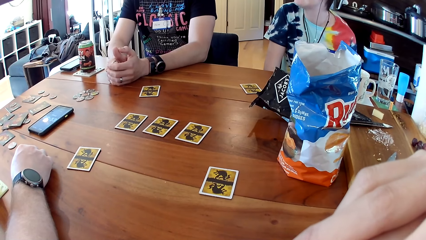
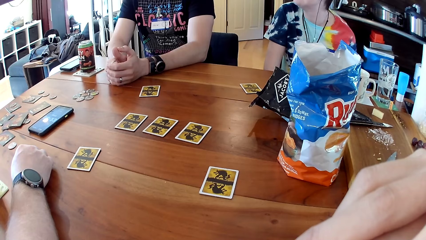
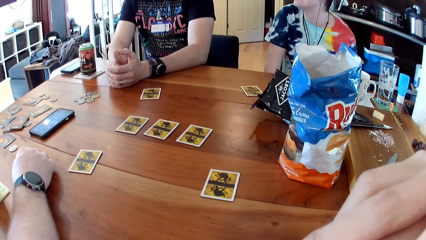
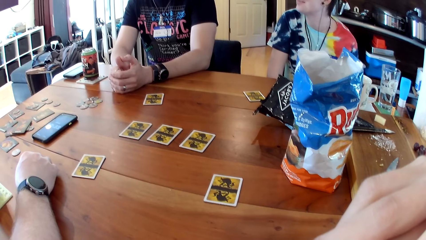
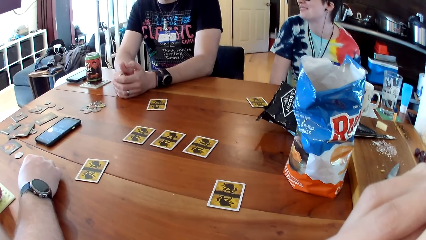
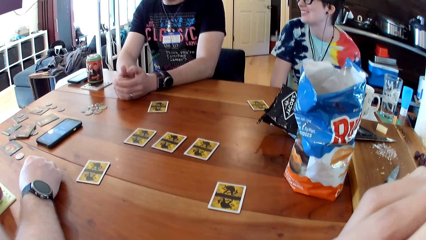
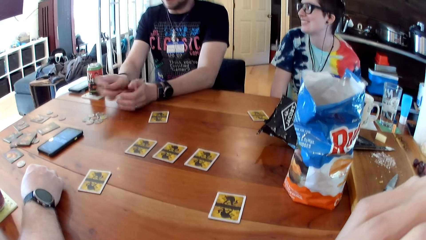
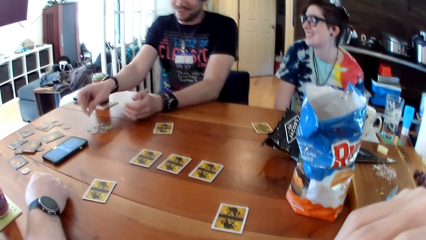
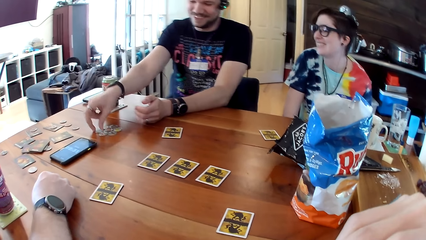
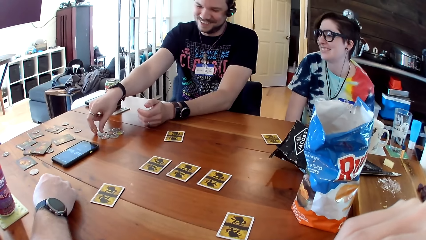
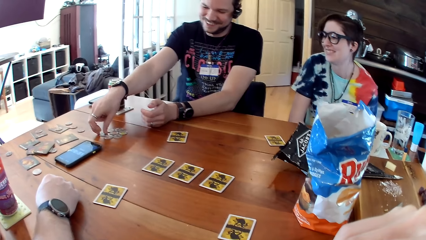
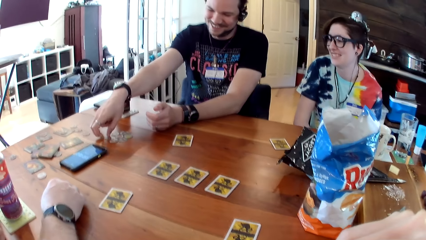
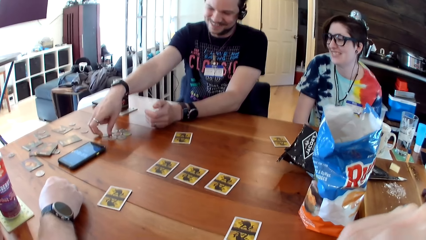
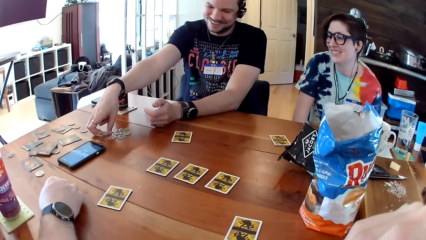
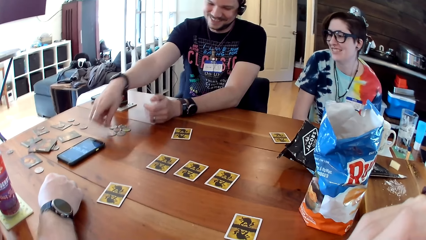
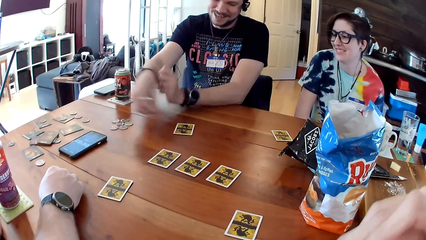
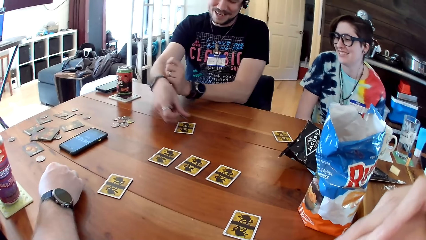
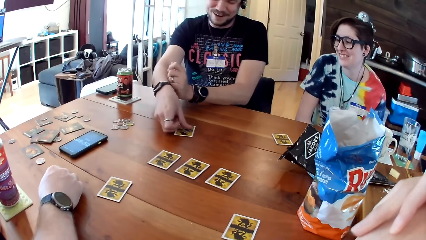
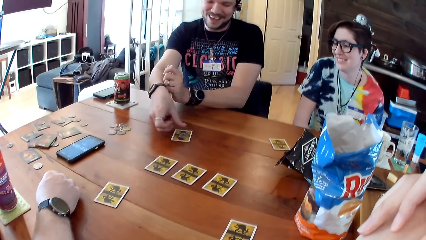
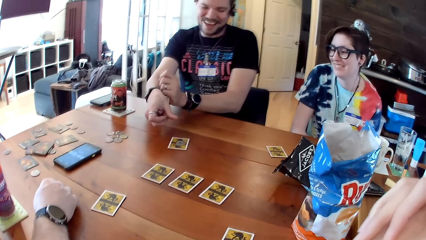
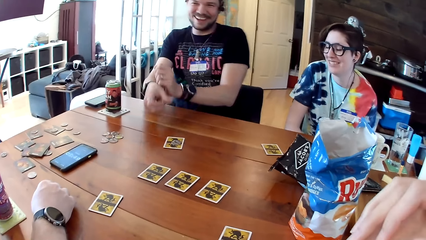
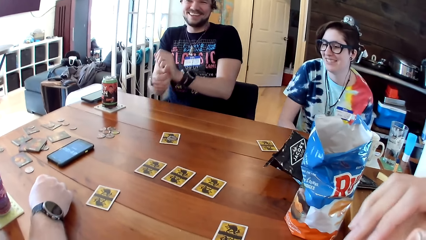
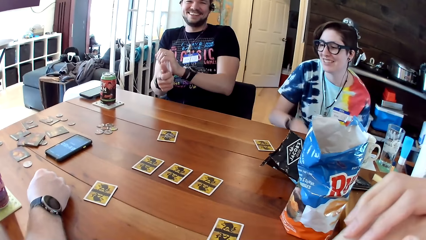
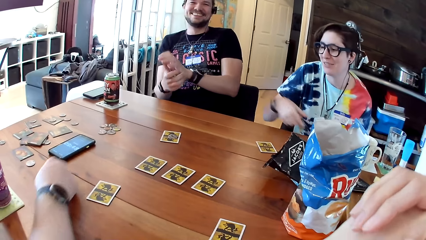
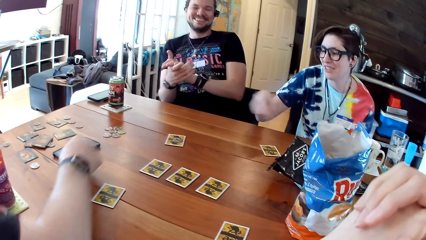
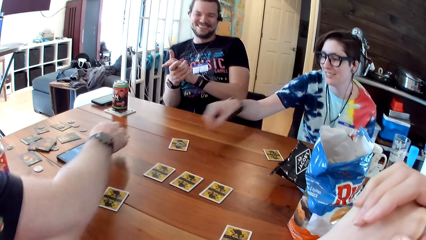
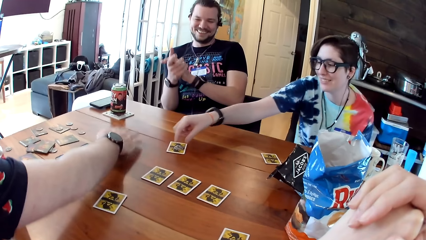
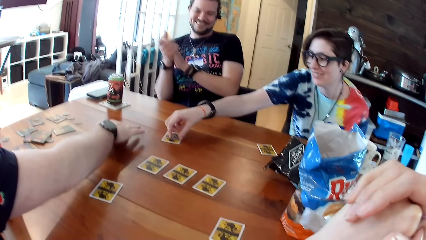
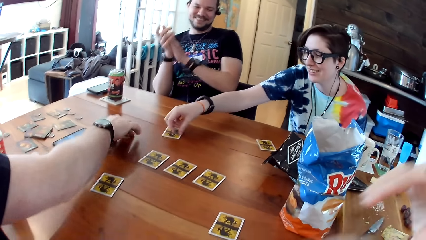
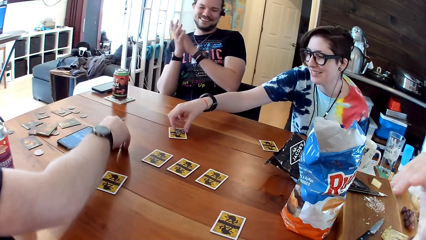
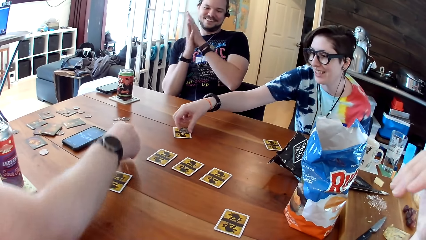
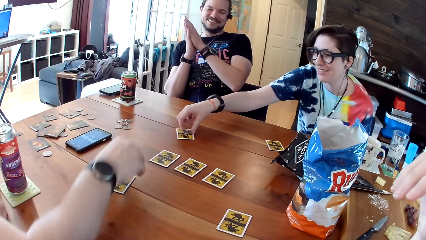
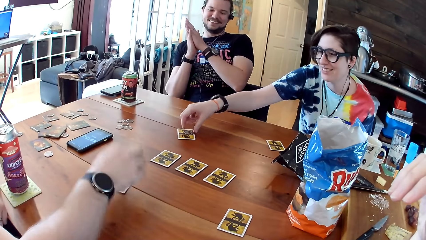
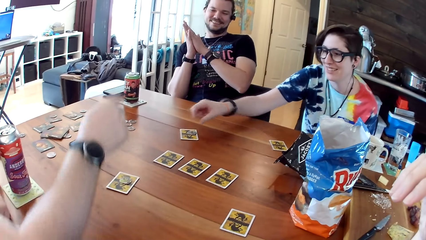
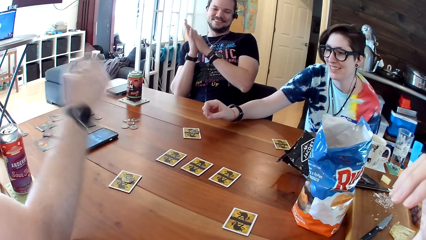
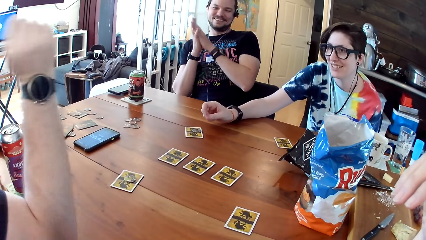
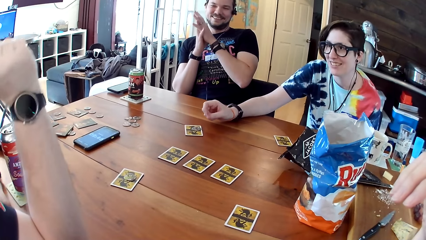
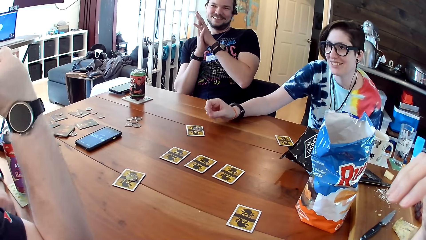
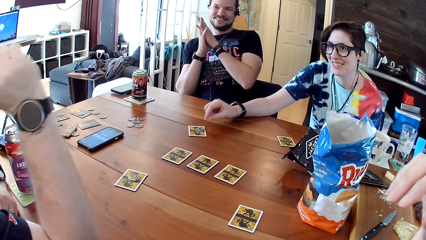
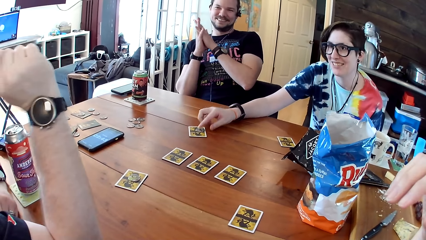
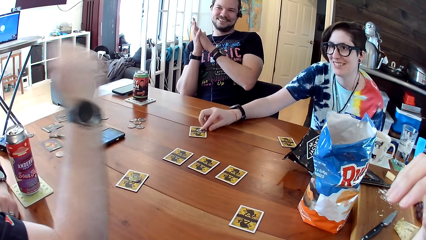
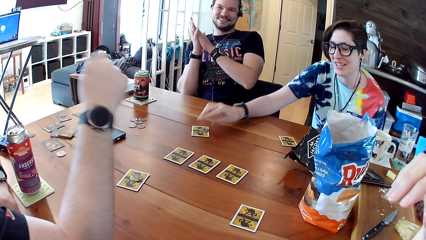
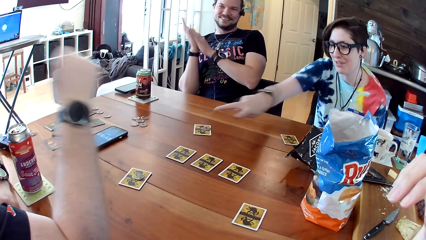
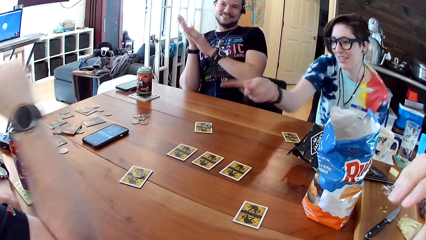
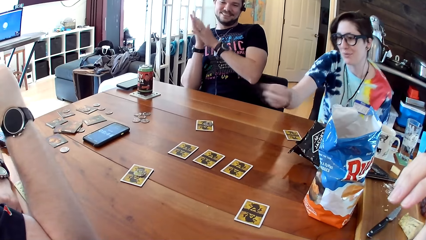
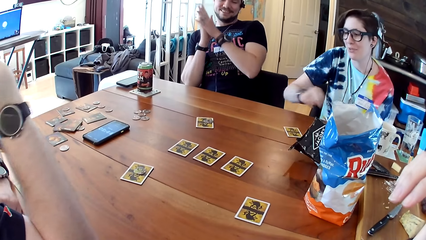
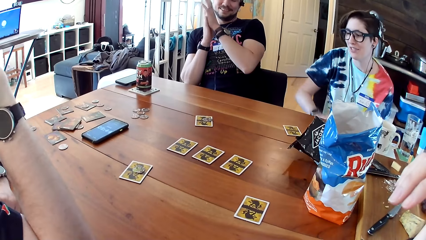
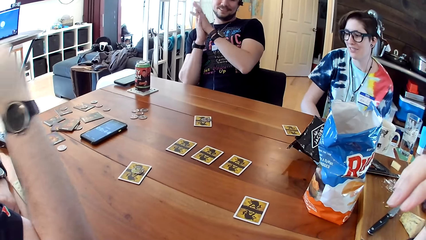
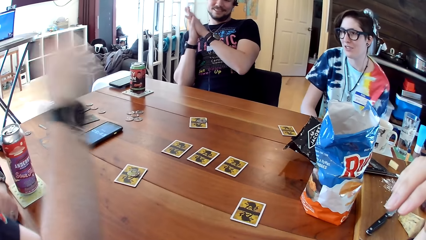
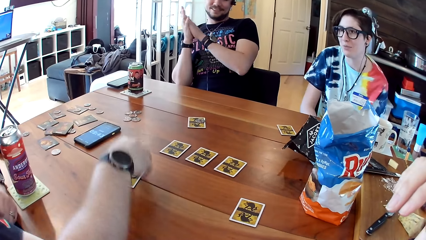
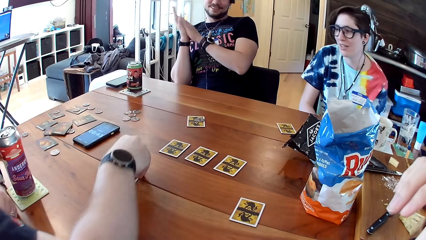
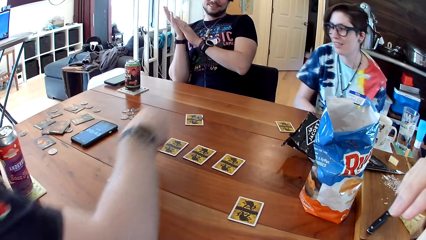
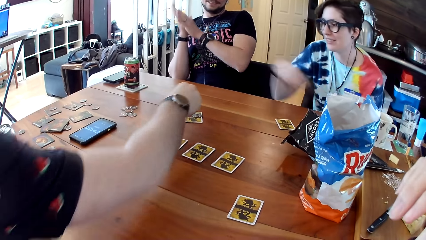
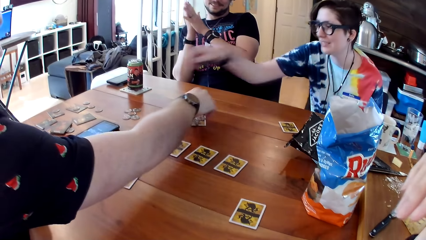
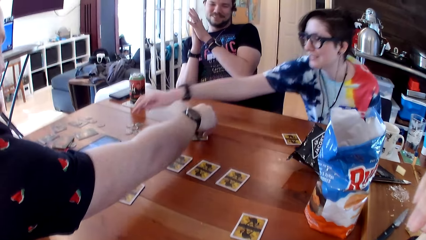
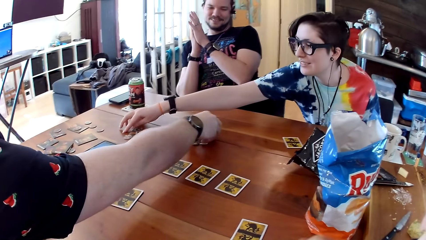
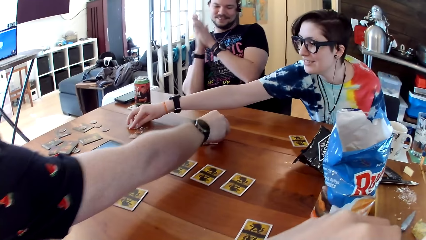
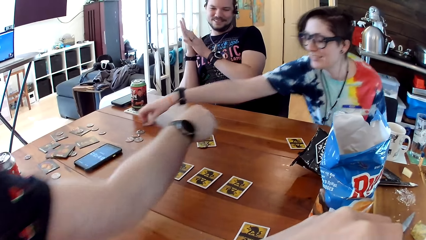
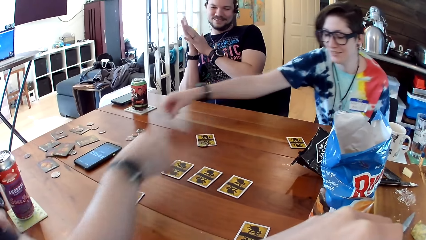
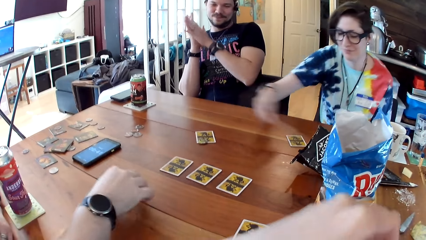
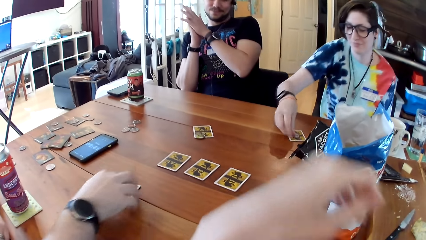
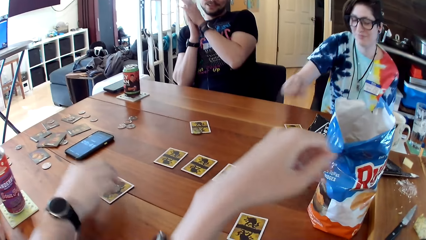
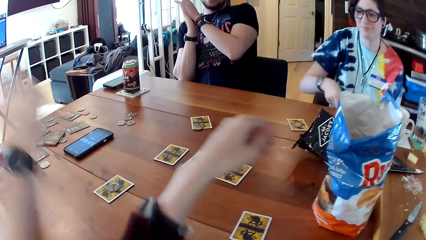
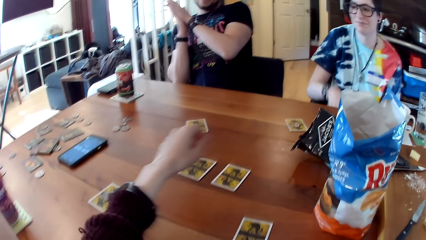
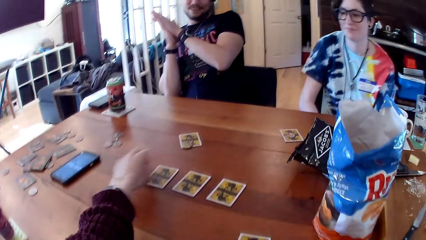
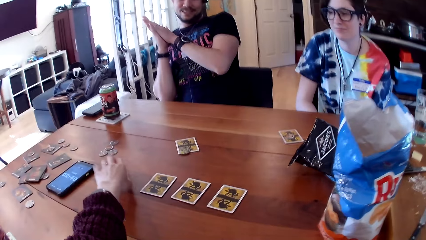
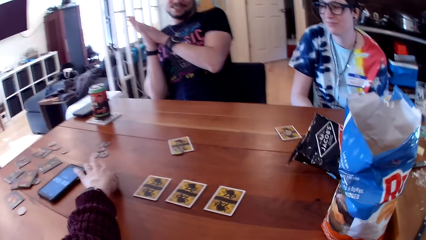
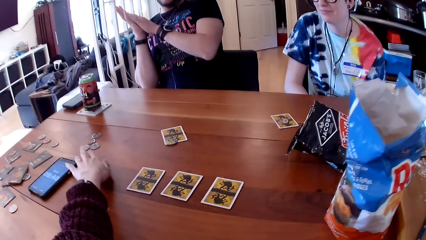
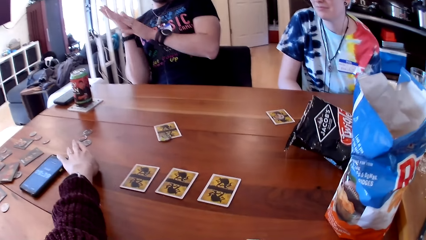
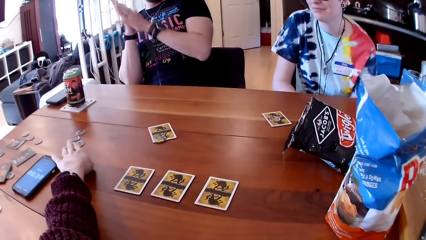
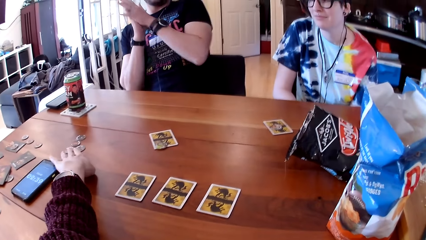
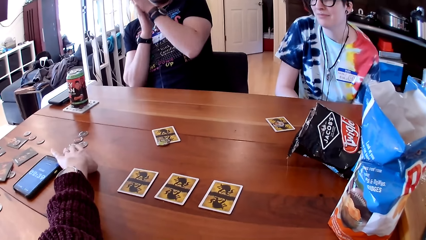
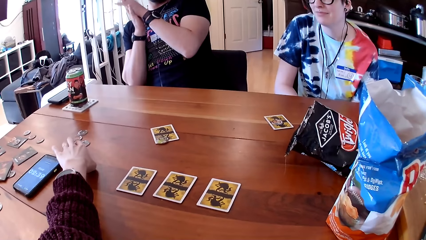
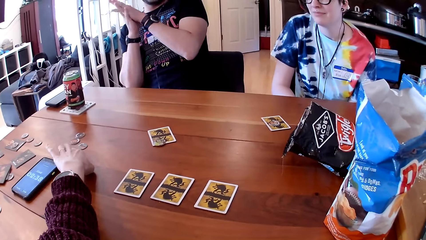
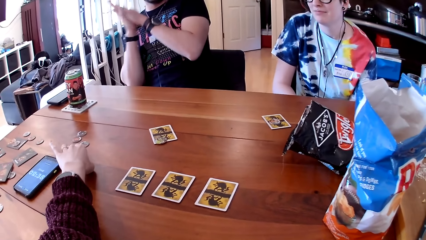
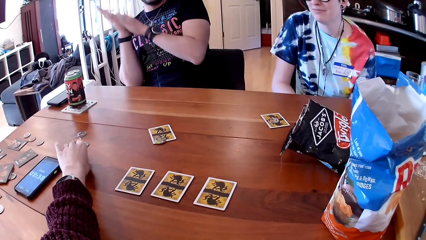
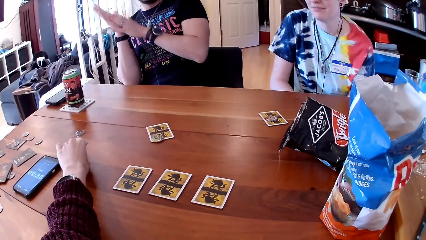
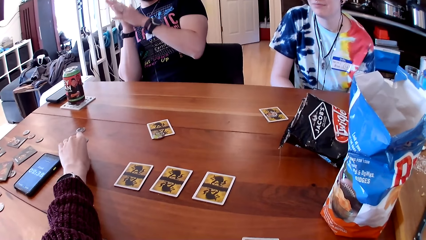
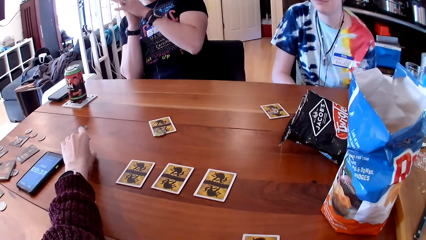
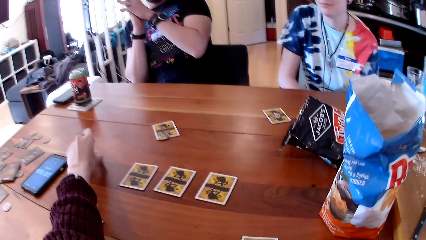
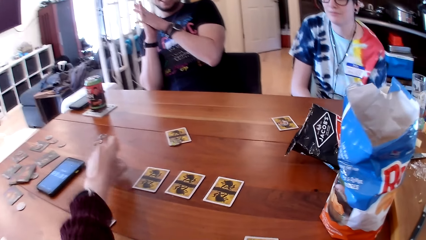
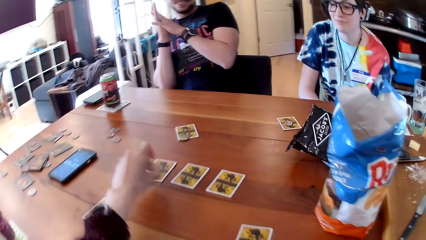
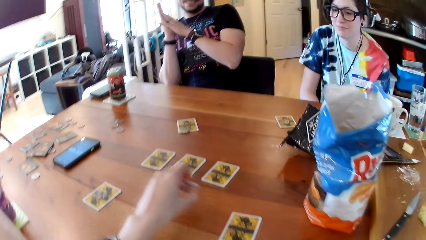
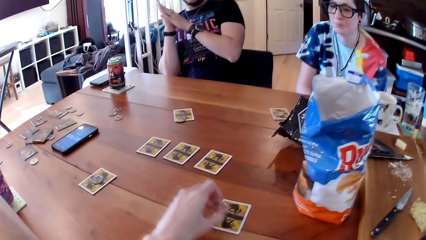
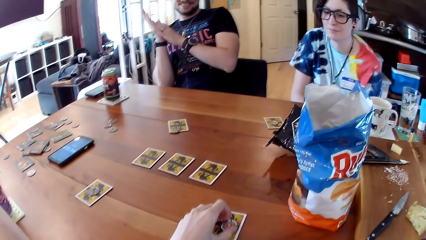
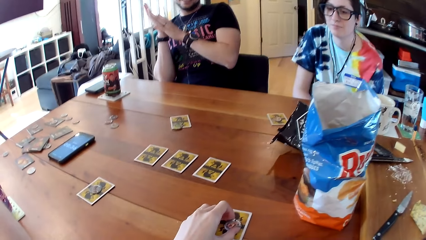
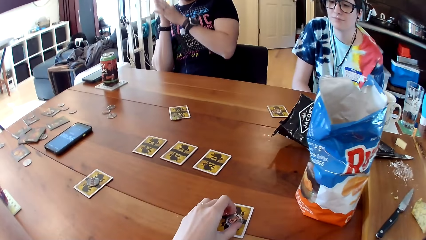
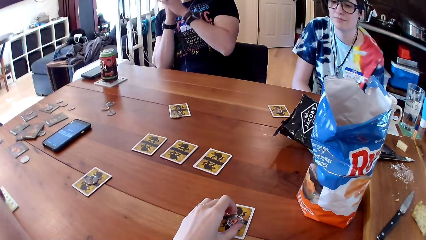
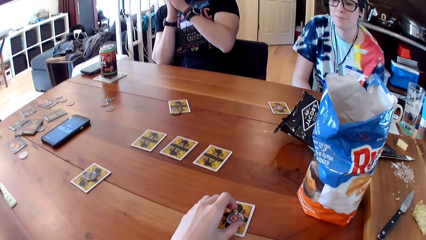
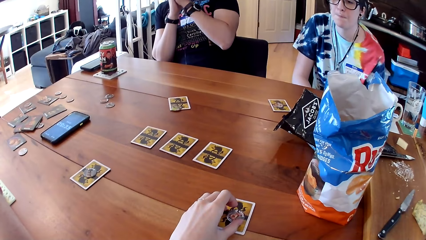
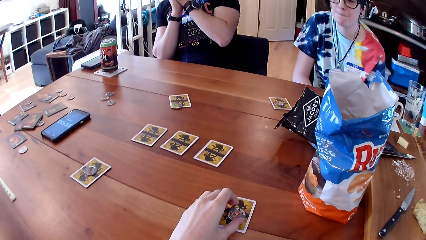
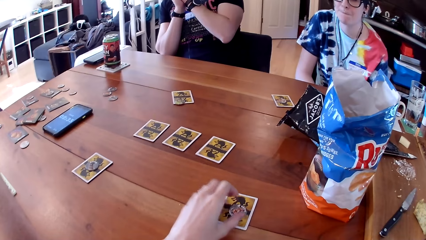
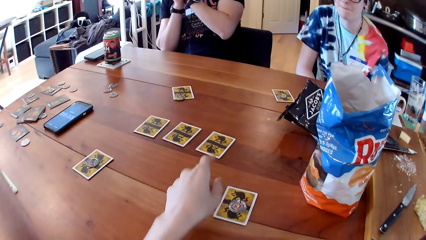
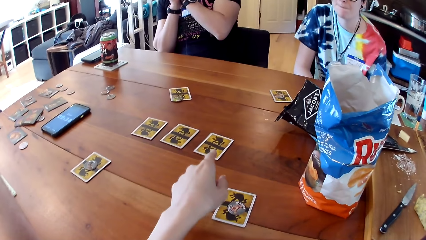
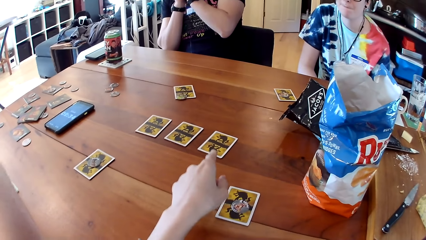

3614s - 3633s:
The man picks up a token on the table with his right hand. He places the token on top of a card on the table with his right hand. The woman touches the token on the table with her right hand. Another man takes a token on the table with his right hand. He places the token on a card on the table with his right hand. He interchanges two tokens on a card on the table with his right hand. The woman picks up a token from the table with her right hand. The camera wearer raises their left hand. The woman drops the token on a card on the table with her right hand. The camera wearer takes a token from the table with their left hand. They place the token on a card on the table with their left hand.
